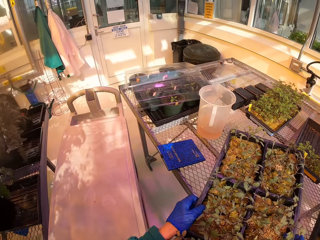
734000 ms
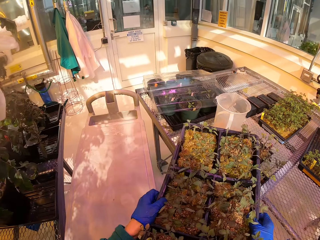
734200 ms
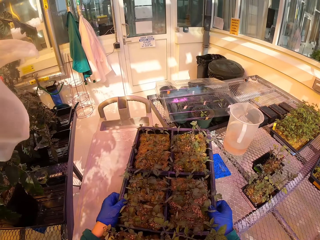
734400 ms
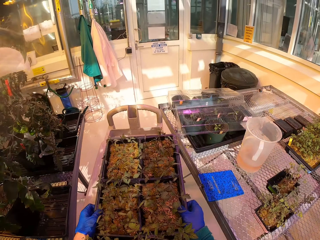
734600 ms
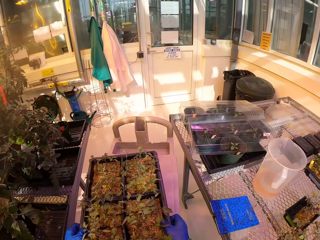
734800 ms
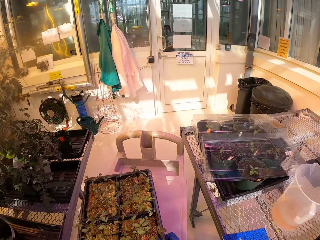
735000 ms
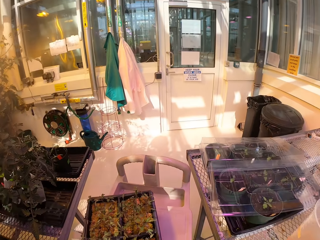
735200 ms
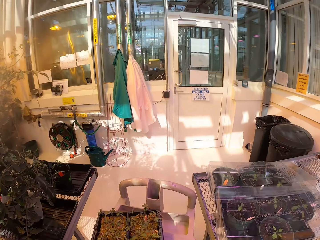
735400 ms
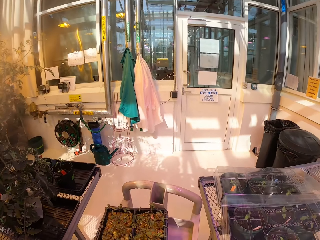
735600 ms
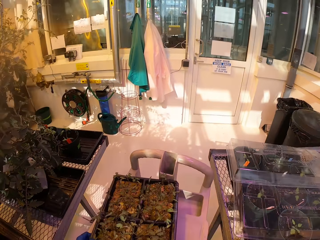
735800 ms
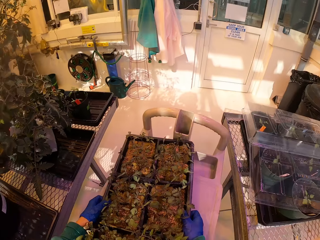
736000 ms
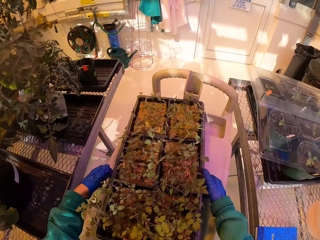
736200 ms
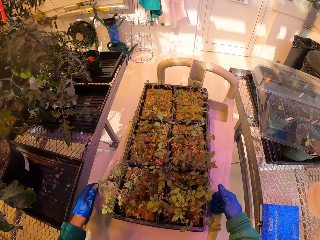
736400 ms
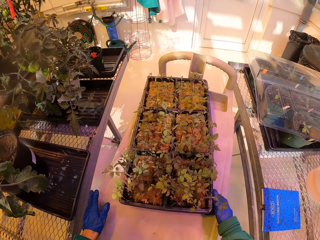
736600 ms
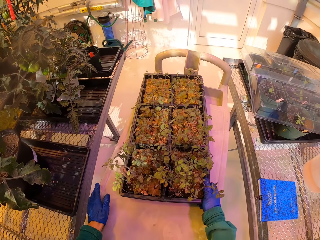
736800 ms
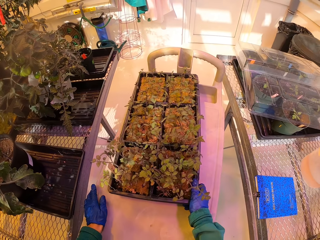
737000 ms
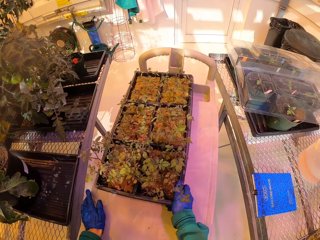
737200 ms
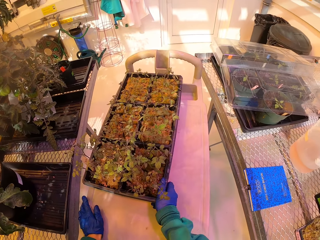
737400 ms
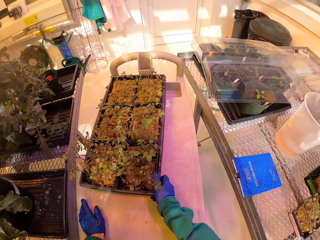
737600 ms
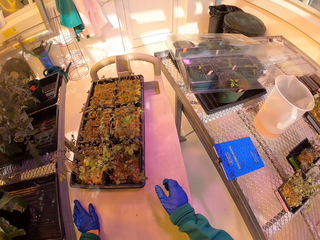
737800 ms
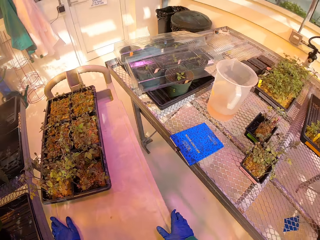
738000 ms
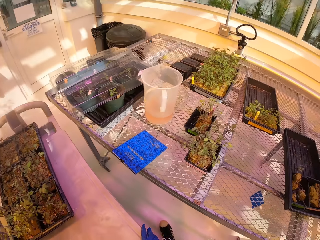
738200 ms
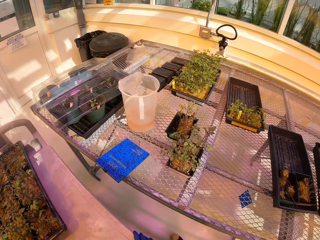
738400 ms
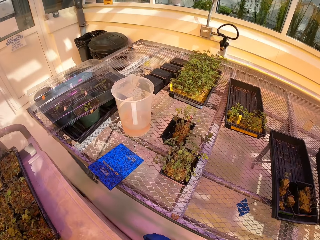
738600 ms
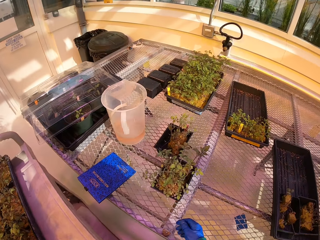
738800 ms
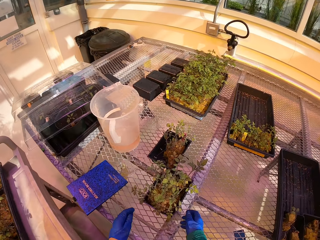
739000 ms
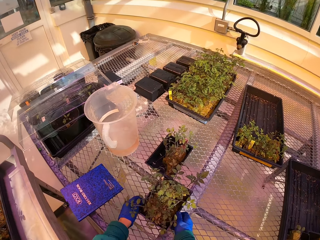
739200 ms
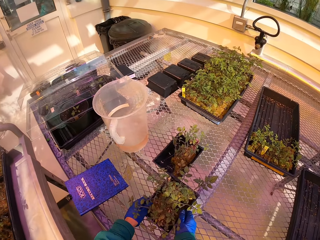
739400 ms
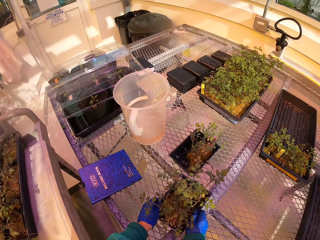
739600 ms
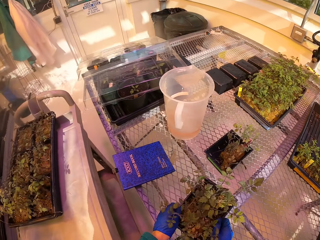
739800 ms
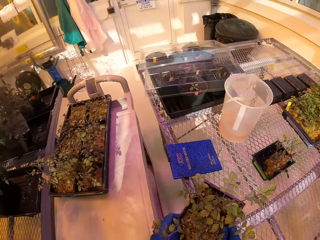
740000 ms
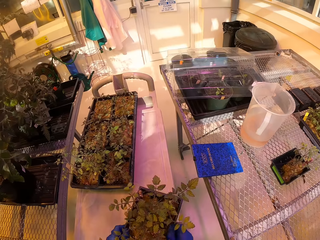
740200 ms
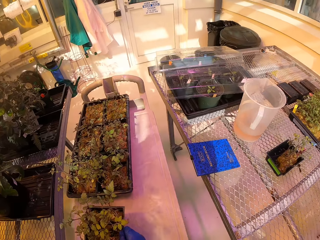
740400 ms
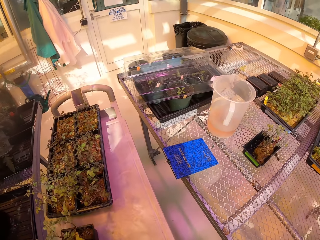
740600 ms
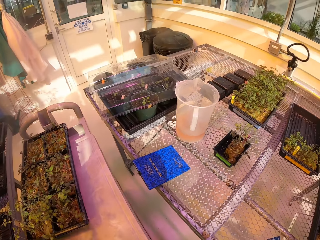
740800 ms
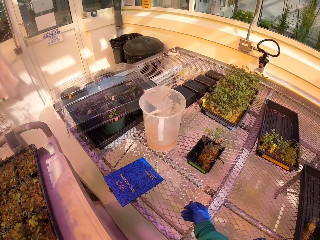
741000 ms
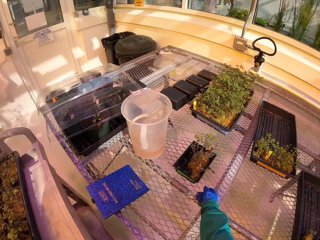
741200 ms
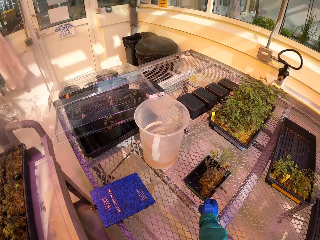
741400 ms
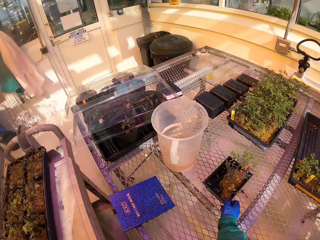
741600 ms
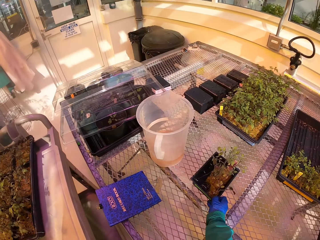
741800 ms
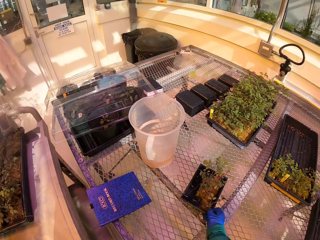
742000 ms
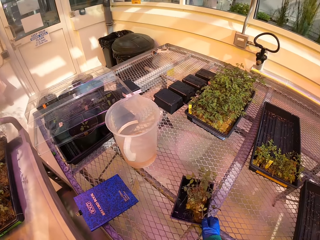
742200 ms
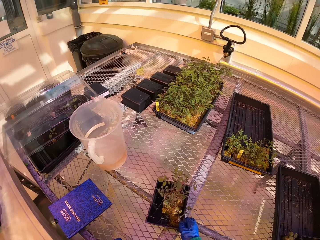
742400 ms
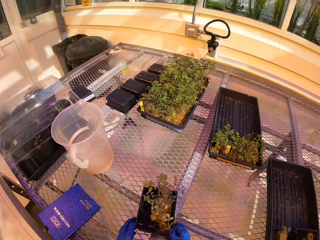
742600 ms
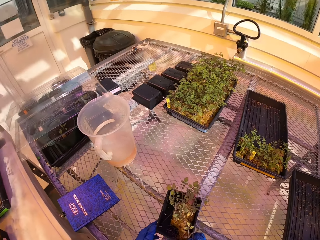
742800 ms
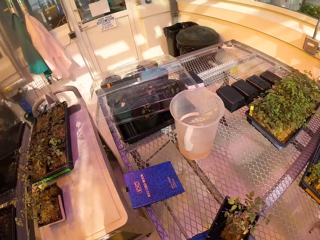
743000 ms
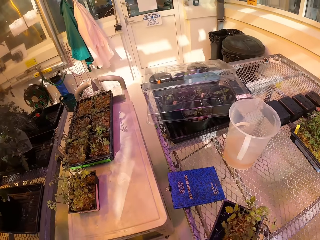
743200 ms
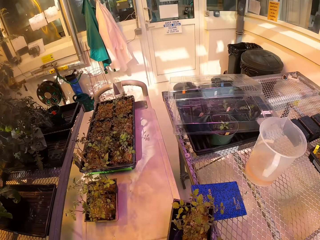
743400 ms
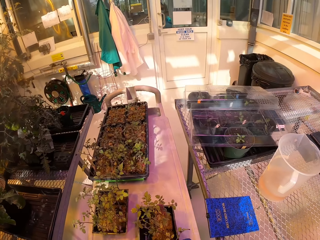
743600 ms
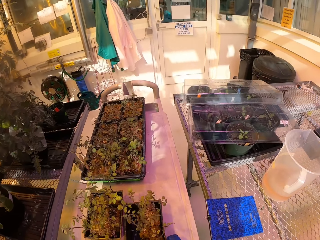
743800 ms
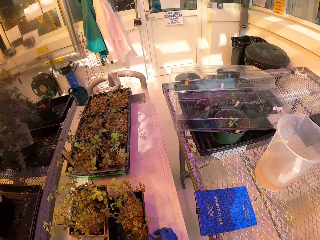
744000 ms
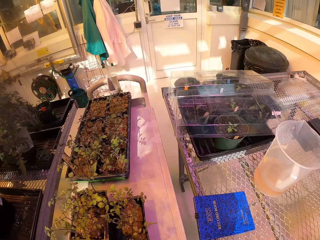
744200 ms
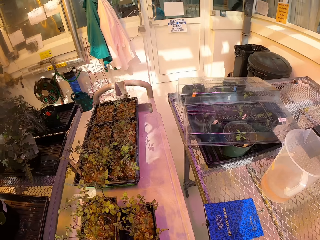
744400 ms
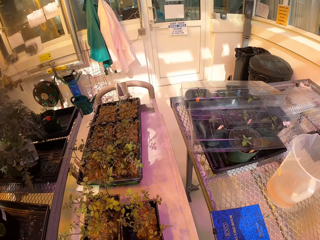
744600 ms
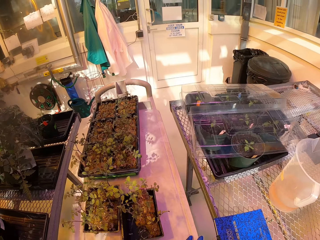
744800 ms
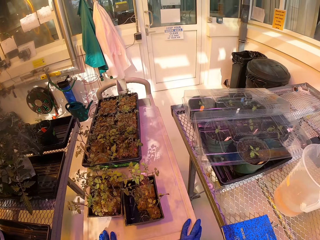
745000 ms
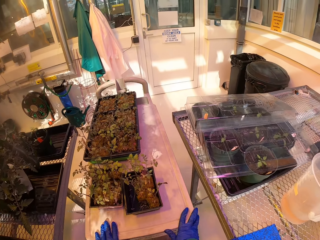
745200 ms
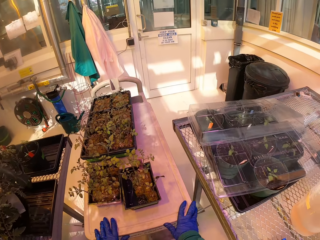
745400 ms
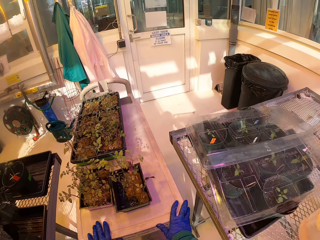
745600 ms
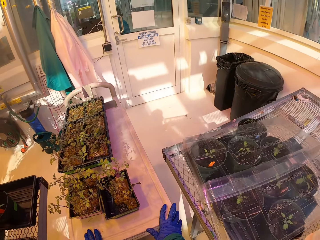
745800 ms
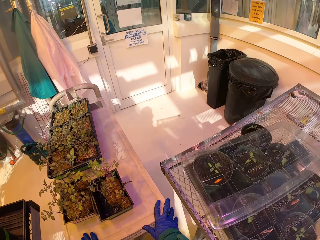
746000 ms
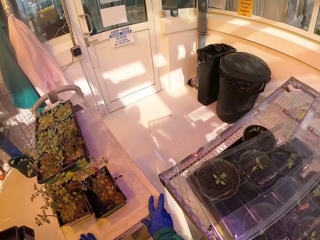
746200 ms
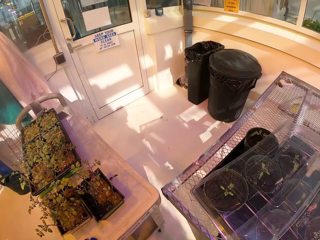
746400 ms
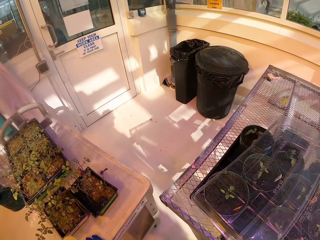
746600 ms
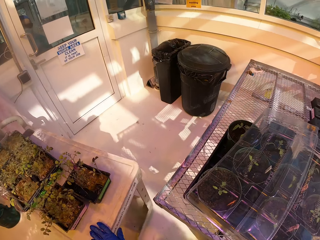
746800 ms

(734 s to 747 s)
The camera wearer drops the tray of plants on the trolley. They are arranging flowers on the bench. They pick up a bowl of plants. They drop the bowl of plants on the trolley. They pick up a bowl of plants. They drop the bowl of plants on the trolley. They push the trolley.

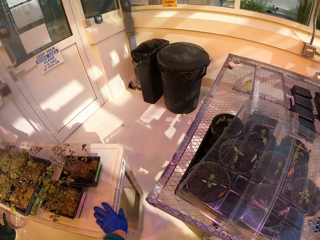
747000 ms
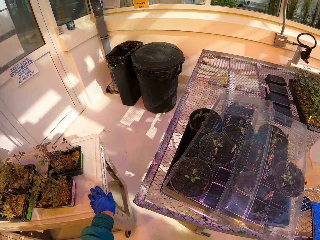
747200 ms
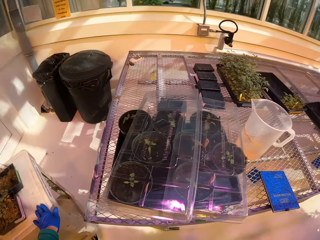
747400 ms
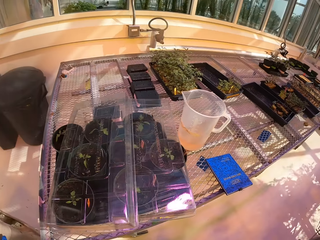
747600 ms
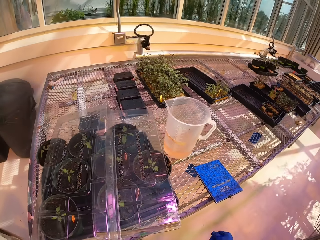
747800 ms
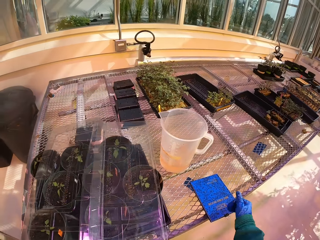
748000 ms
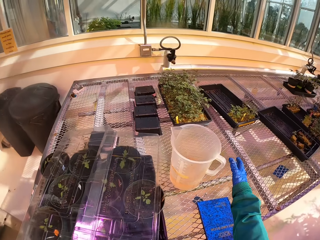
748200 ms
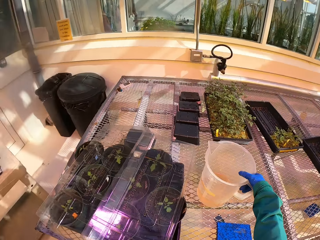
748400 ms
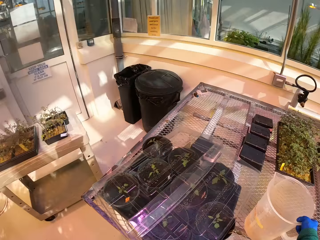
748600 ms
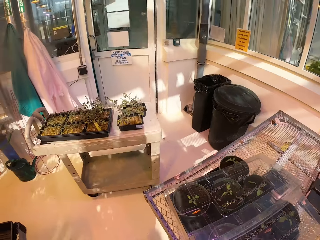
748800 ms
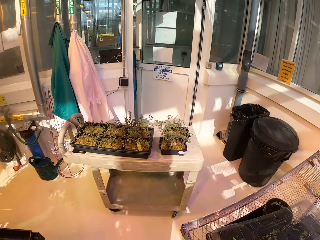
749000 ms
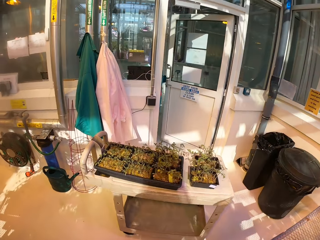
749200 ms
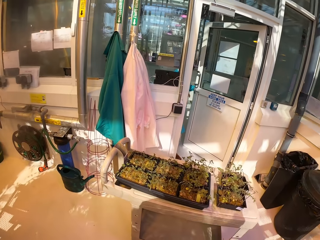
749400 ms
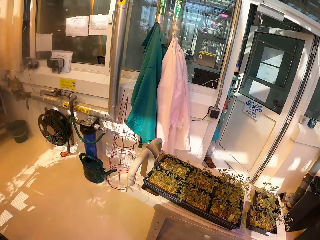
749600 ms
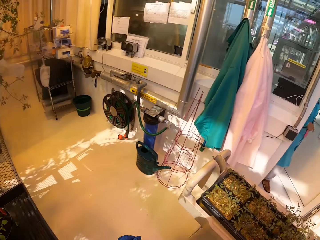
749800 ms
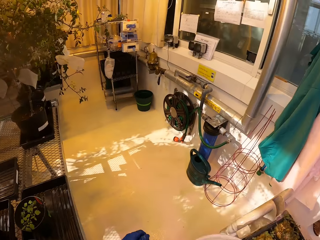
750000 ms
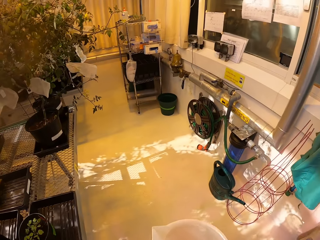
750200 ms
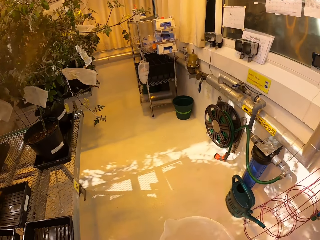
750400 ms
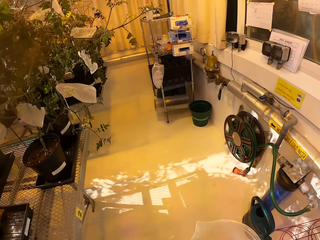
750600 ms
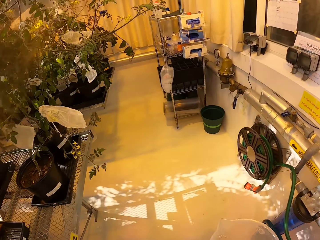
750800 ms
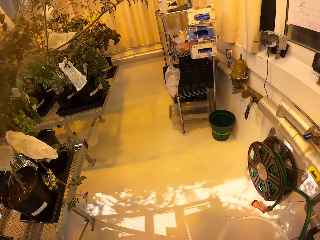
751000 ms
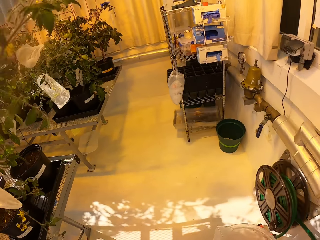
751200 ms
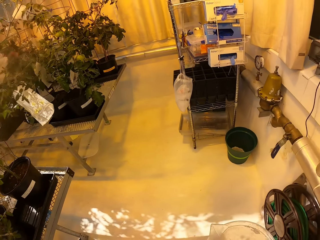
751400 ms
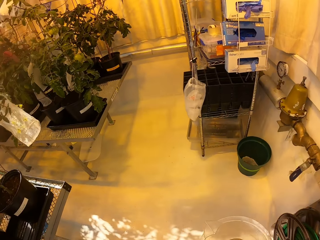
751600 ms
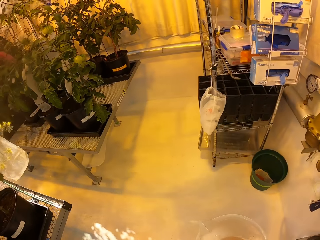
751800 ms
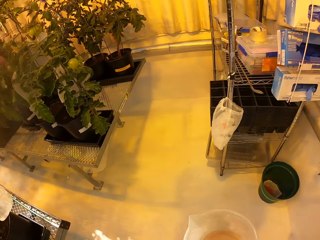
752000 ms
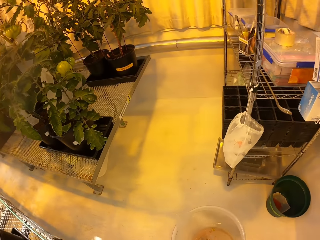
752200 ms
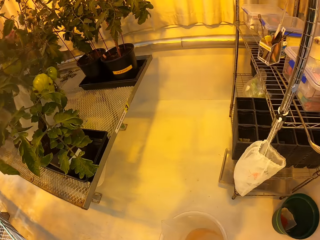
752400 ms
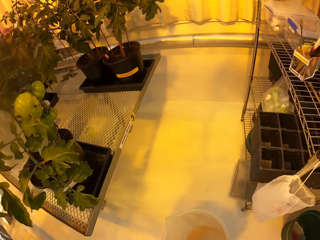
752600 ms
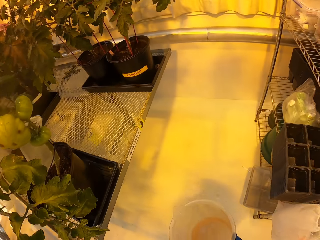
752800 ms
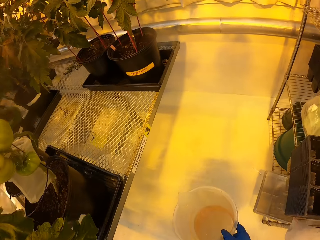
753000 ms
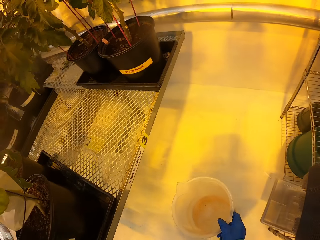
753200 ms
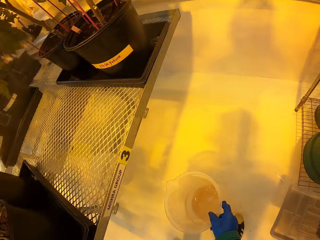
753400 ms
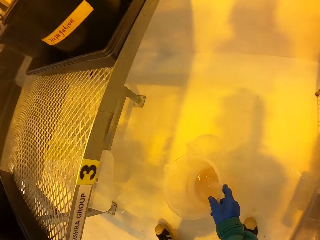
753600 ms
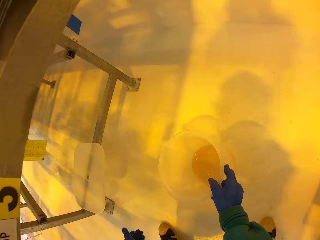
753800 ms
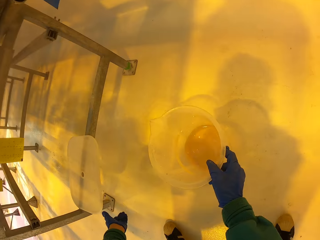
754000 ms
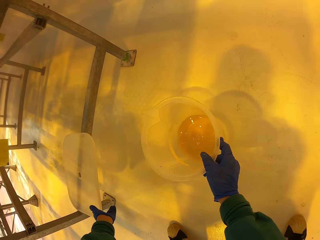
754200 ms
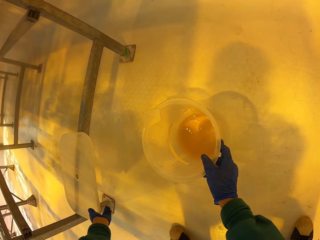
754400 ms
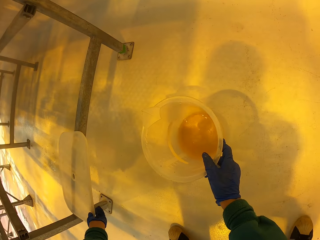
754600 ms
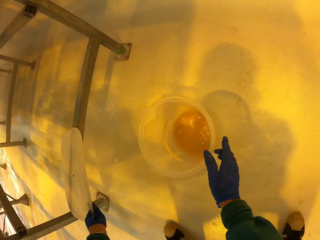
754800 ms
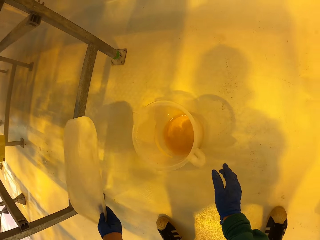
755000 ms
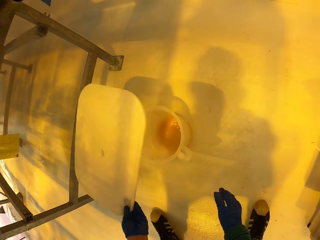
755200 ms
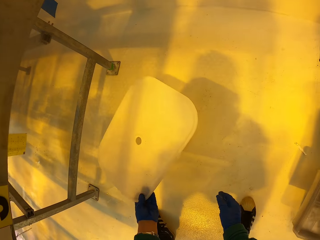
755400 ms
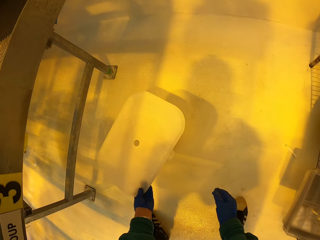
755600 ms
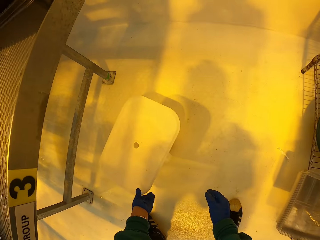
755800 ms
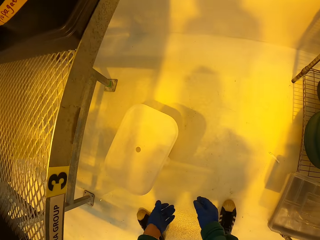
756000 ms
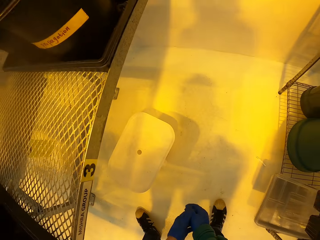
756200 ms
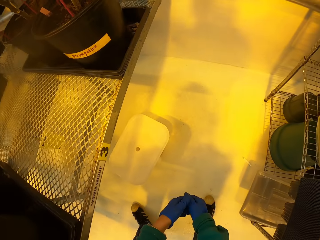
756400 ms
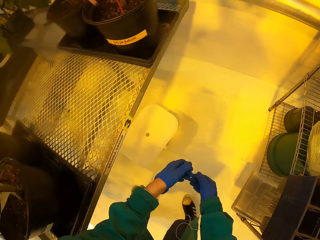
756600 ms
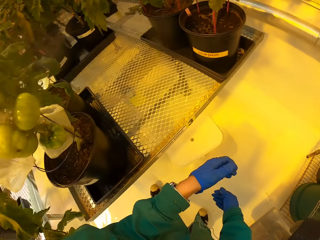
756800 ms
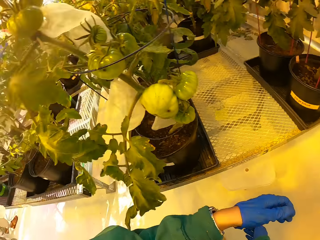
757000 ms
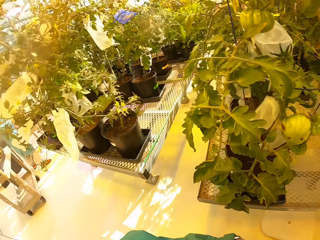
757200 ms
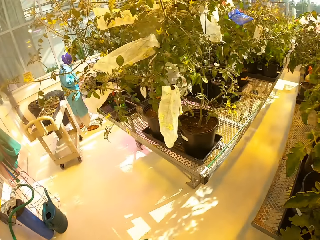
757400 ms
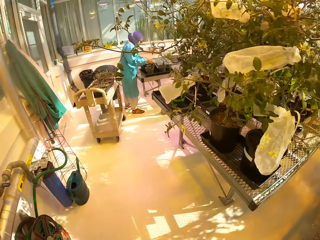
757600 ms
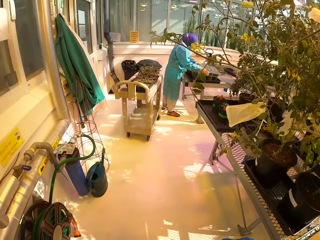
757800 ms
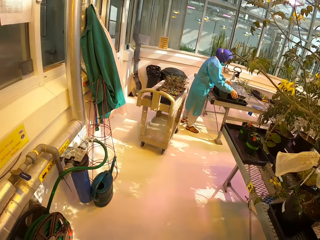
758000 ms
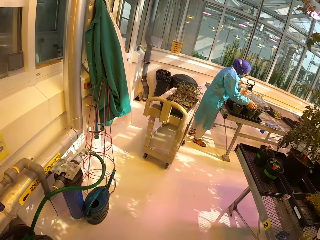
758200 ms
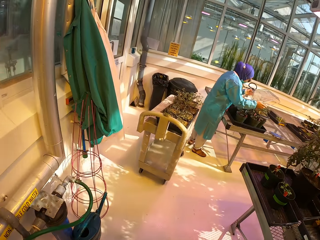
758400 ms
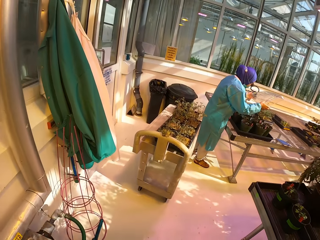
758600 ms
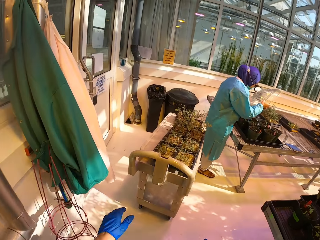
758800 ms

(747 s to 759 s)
The camera wearer is pushing the flowers. They pick up the jar of fertilizer. They drop the fertilizer on the floor. They are putting the water jar down and cover it with a lid.
